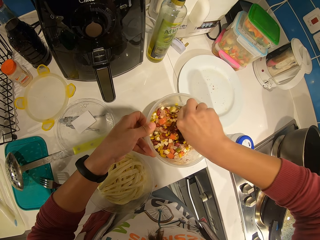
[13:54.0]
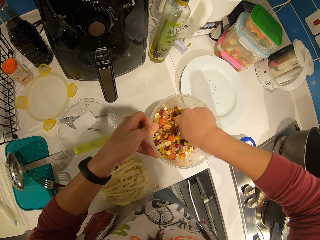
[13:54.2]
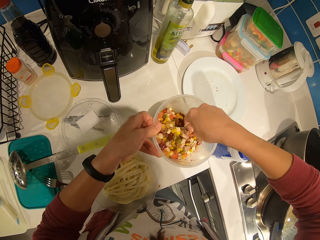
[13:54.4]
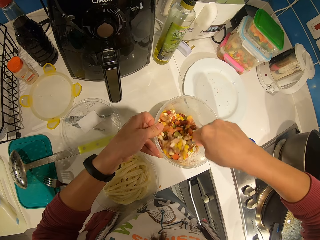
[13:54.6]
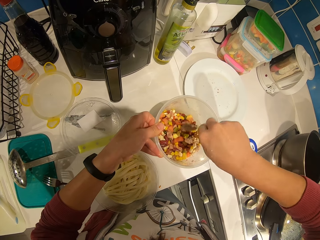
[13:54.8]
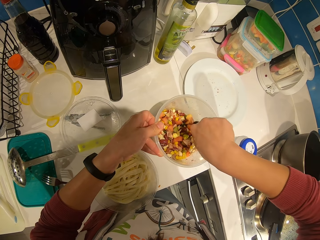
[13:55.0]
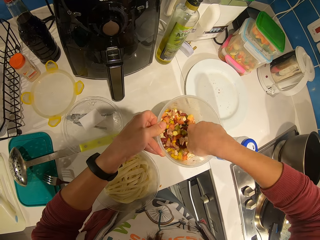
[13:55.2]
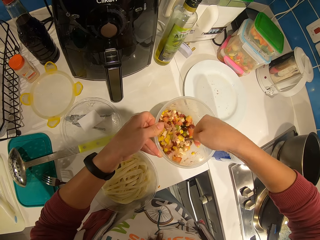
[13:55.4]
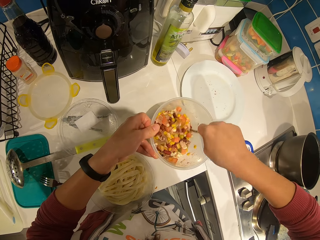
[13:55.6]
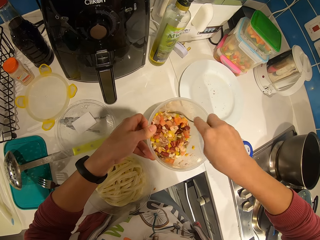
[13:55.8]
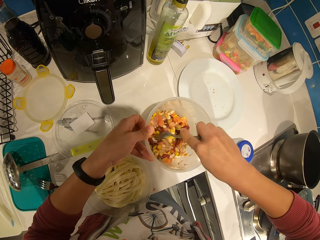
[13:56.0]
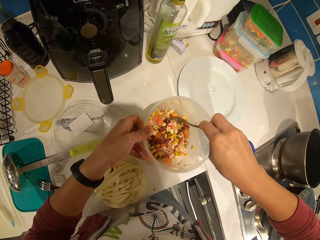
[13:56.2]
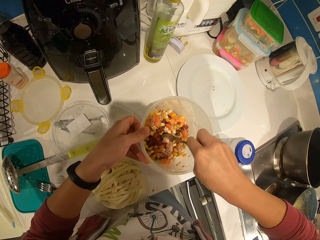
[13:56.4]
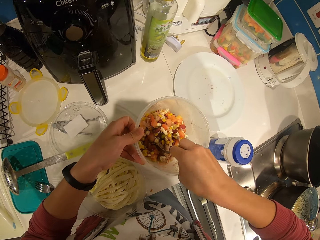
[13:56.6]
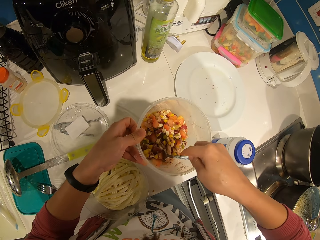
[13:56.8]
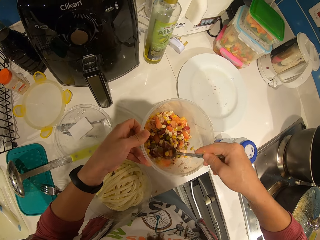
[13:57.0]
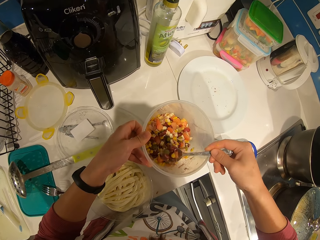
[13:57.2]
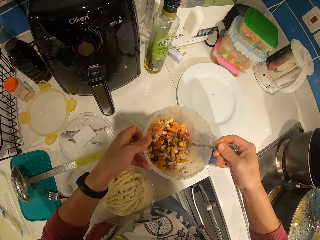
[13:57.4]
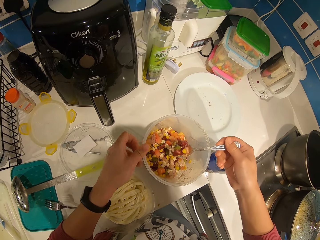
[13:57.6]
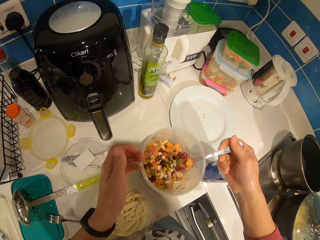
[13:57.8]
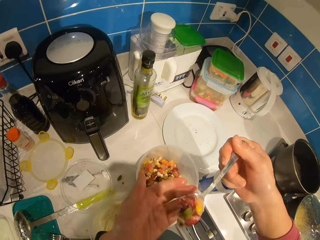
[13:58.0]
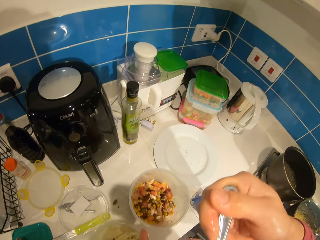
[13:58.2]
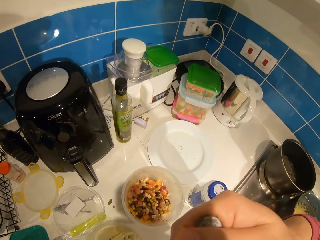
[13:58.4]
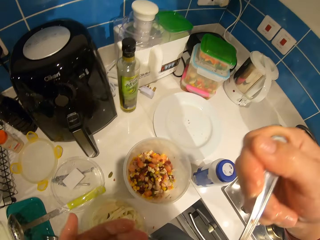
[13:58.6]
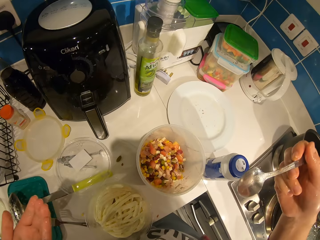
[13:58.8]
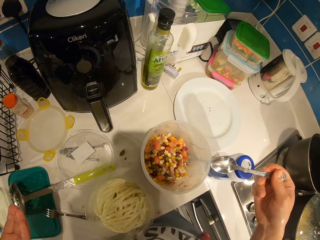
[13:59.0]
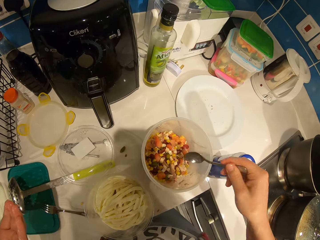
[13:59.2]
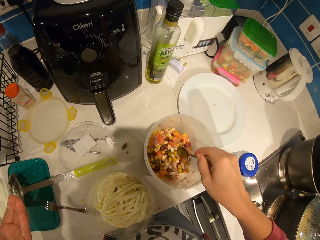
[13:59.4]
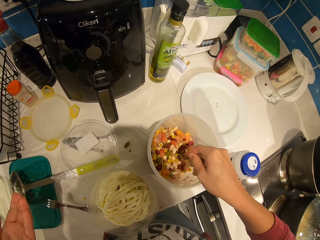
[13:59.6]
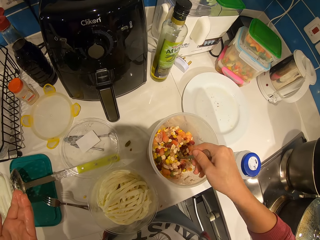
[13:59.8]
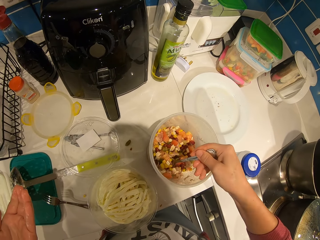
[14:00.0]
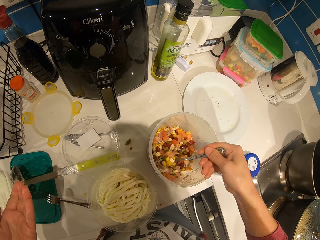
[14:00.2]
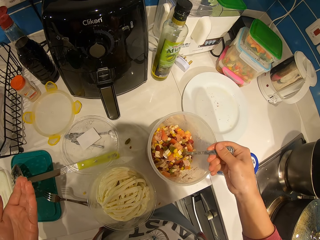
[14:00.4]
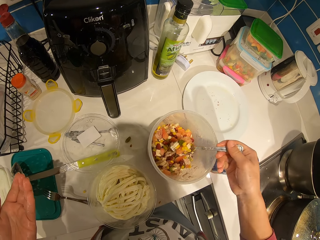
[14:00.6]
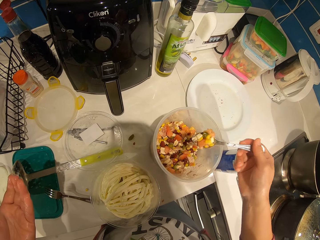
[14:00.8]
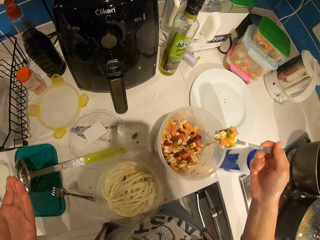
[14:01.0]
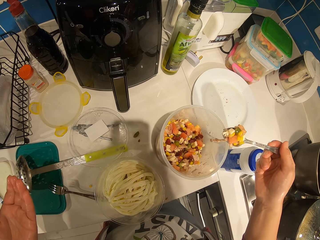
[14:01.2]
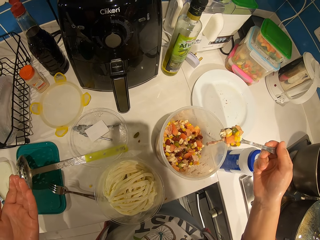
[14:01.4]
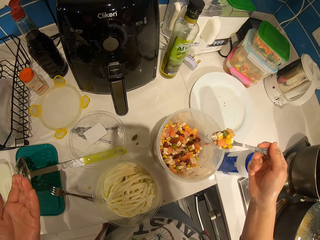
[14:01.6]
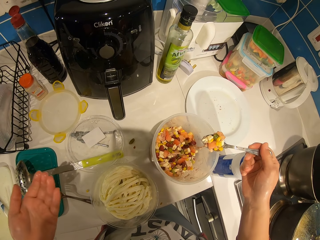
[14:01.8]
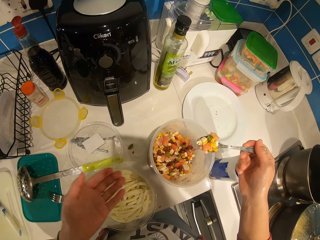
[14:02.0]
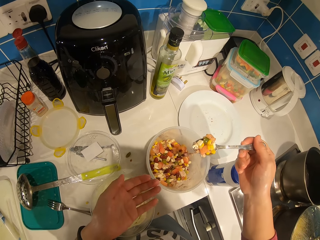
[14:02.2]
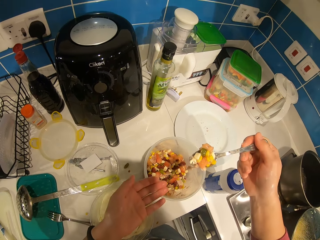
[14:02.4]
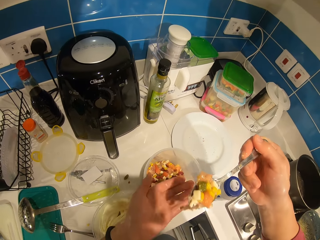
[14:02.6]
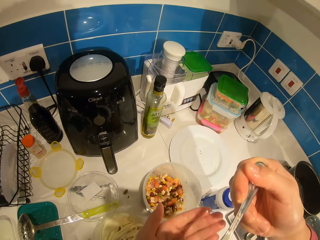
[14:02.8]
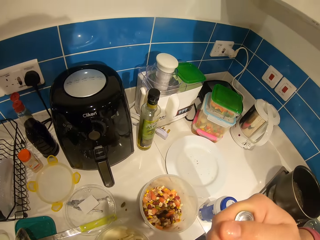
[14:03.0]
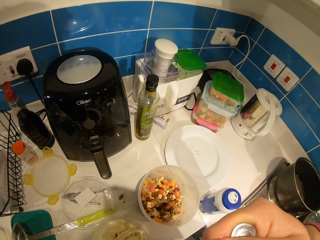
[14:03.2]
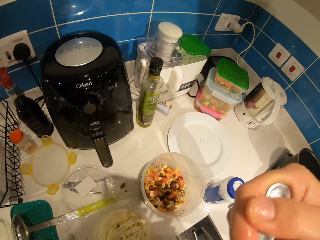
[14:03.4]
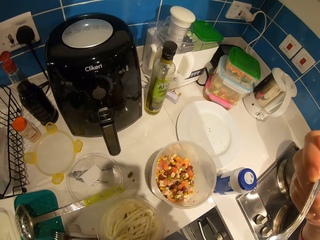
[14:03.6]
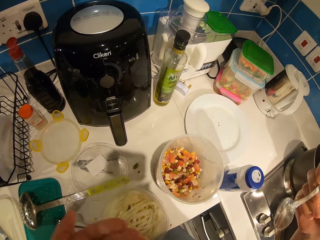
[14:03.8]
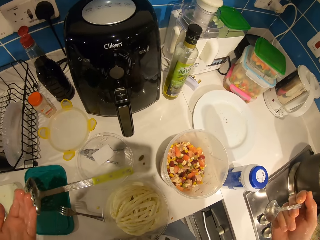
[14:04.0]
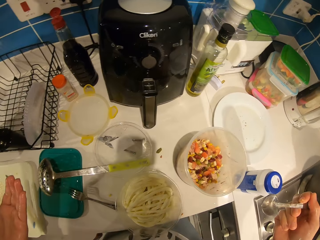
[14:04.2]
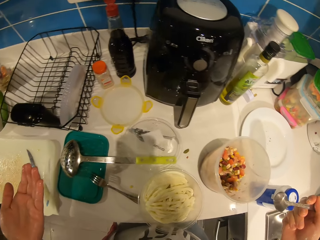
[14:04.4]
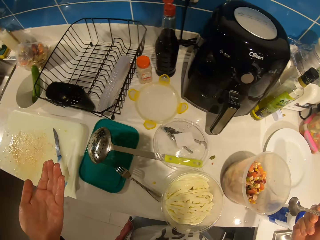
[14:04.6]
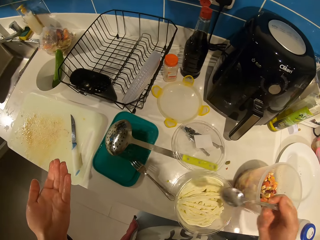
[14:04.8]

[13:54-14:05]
The camera wearer scoops some vegetables with the spoon. They test with the spoon. They eat the vegetable. They scoop some vegetables with the spoon. They eat the vegetable.

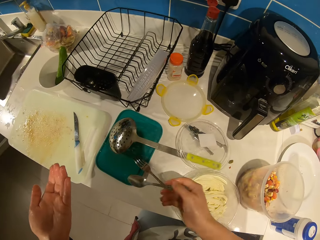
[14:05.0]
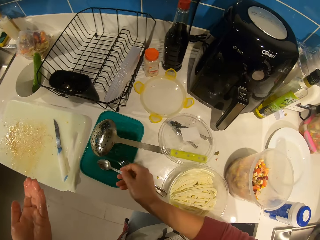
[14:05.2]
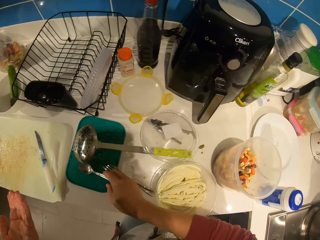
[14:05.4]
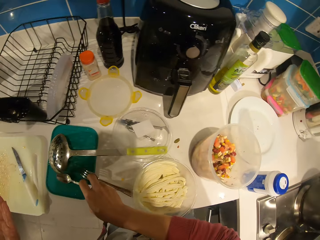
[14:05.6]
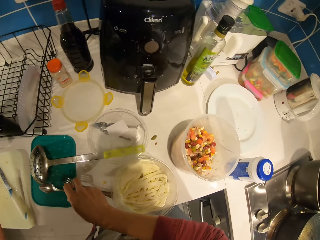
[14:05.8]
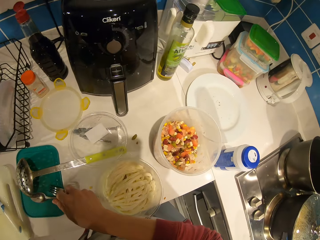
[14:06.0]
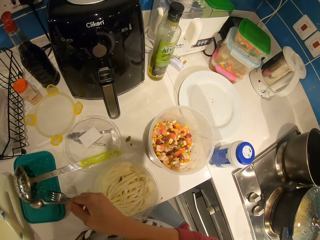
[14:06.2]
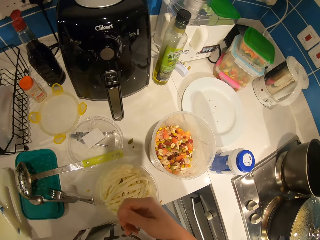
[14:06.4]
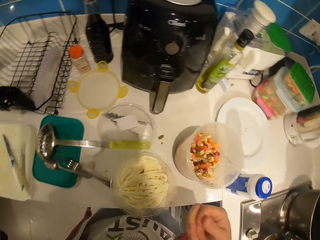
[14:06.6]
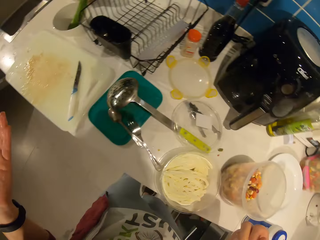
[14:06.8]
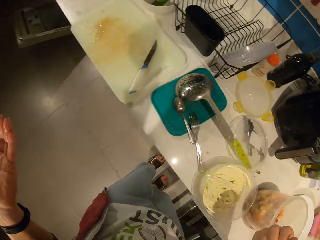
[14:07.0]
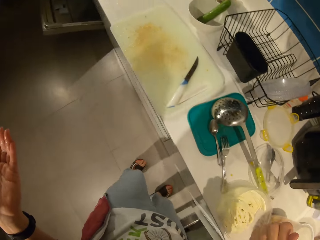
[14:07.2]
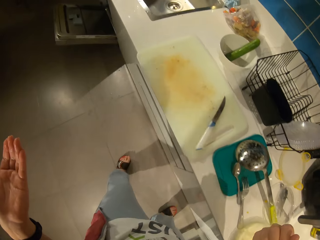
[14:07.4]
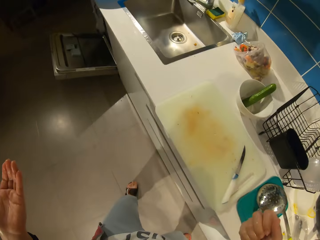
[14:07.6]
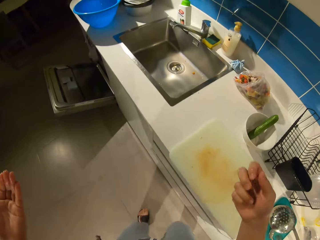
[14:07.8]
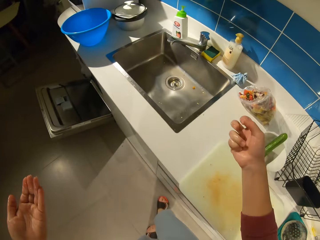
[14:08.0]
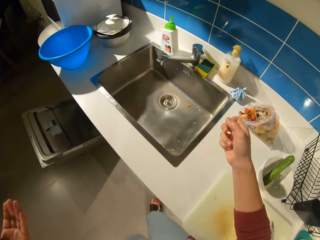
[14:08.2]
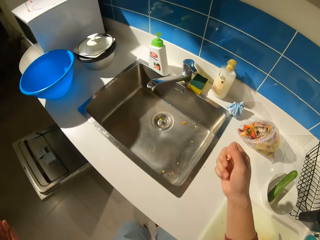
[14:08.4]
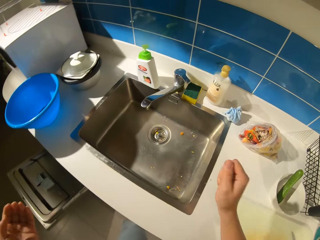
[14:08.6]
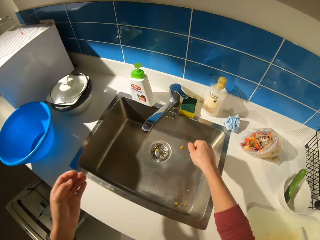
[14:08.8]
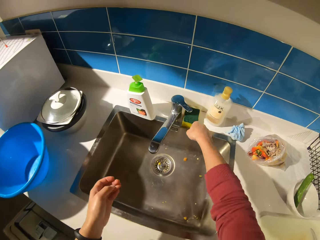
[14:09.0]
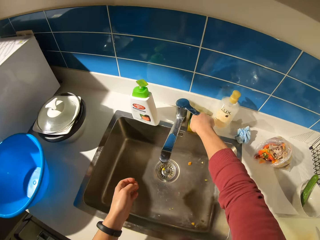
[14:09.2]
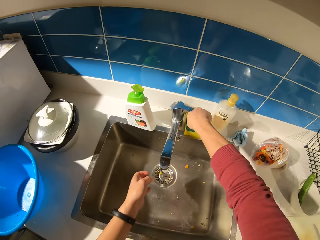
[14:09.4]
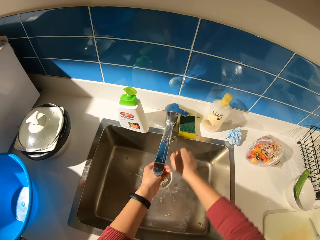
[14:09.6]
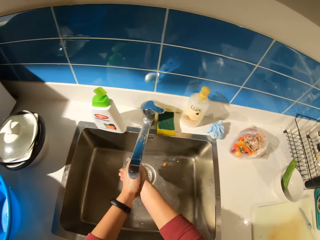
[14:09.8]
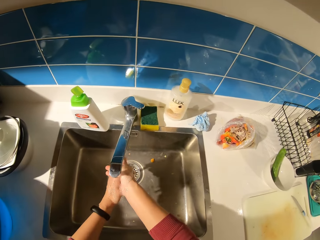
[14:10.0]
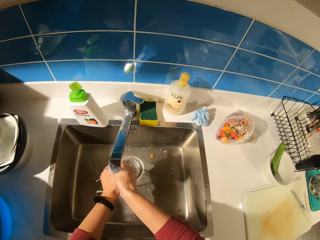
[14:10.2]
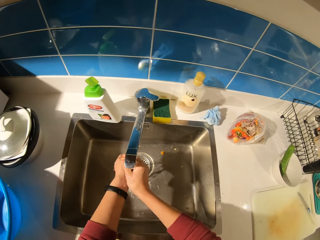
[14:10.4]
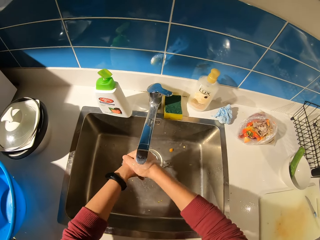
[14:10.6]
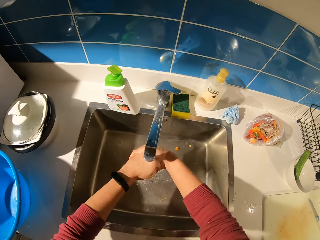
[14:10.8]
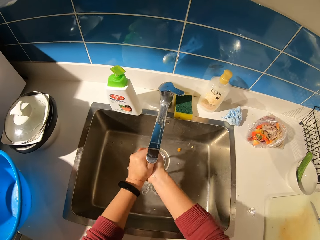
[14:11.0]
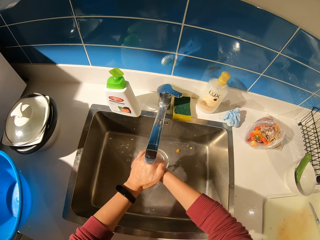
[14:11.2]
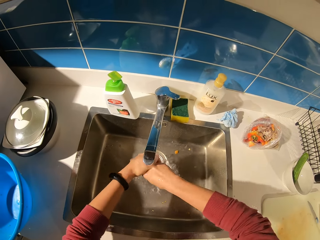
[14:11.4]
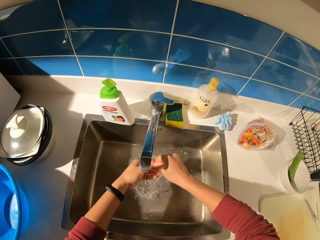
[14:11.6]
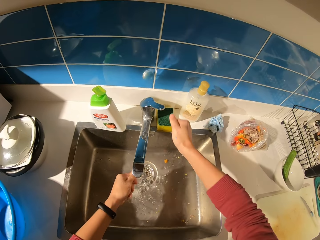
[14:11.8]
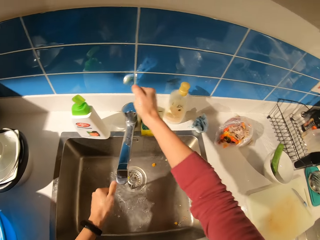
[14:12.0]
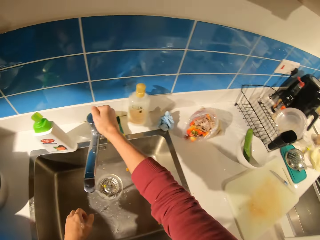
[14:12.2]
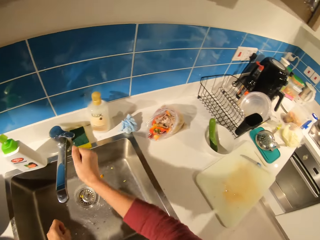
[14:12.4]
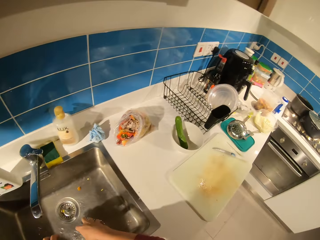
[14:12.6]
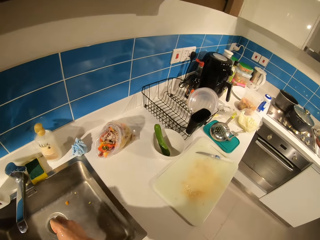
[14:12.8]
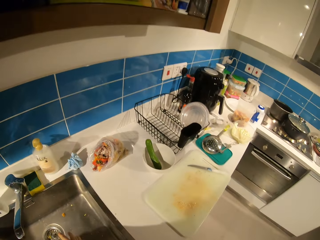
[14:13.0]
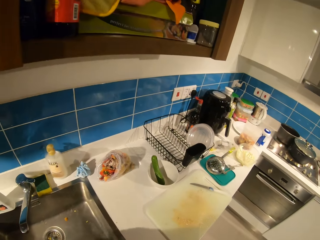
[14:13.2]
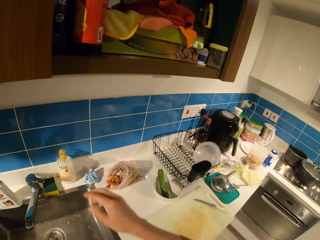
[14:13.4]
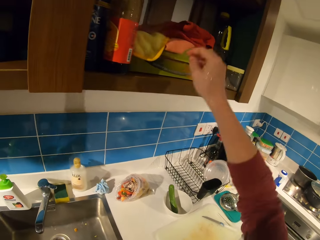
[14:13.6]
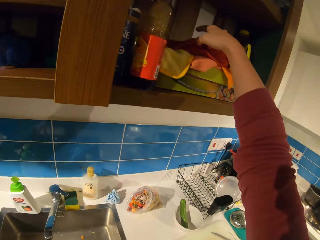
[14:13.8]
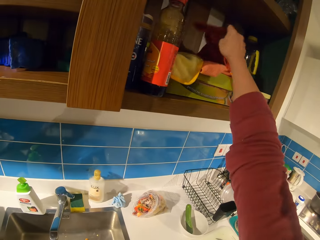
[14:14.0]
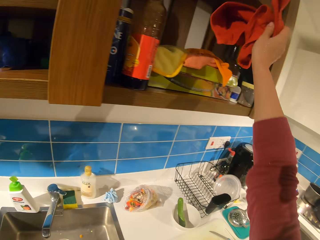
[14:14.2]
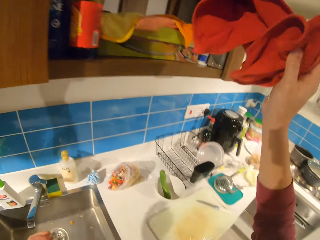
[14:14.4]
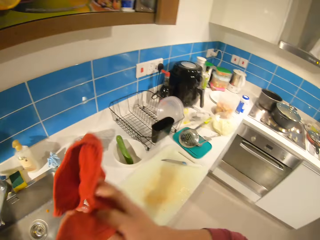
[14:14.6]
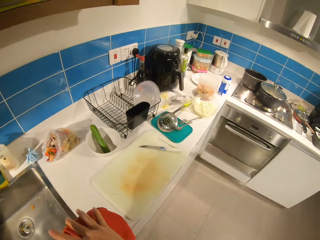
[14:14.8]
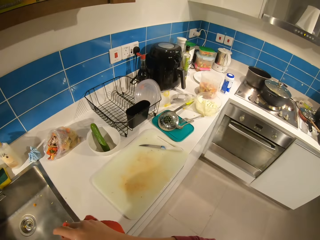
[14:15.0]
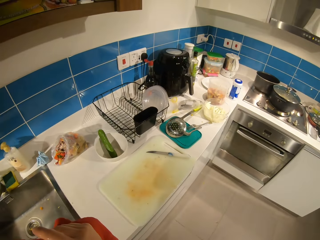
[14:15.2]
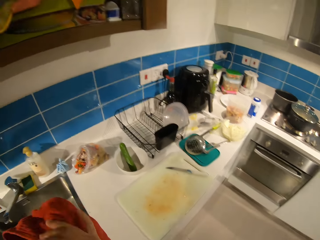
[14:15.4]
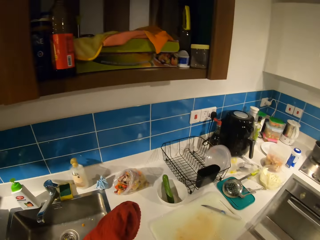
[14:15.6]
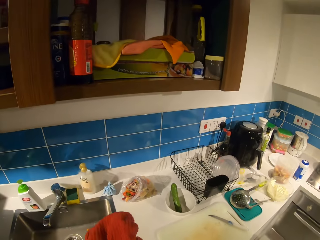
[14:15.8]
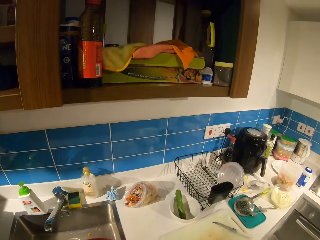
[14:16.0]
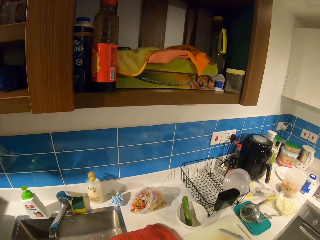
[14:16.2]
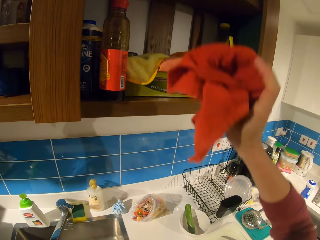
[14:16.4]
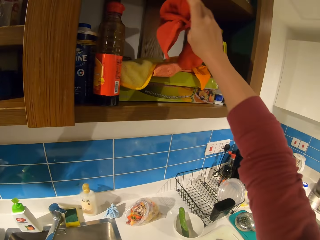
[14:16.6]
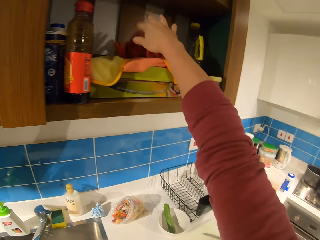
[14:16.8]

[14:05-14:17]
The camera wearer drops the spoon on a green lid. She walks in the room. She turns on the tap. She washes her hands under the tap. She turns off the tap. She picks up a napkin from a cabinet. She wipes her hand with the napkin.
